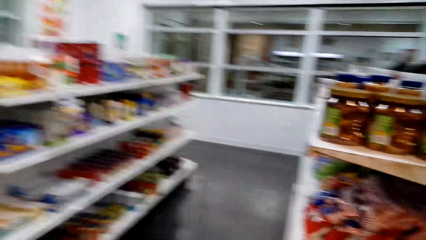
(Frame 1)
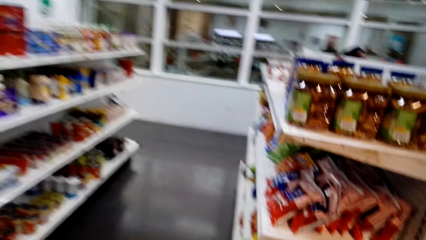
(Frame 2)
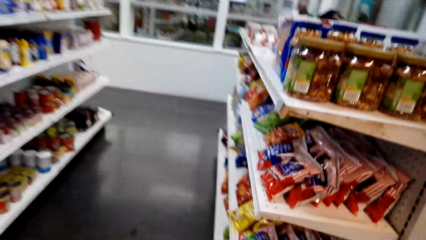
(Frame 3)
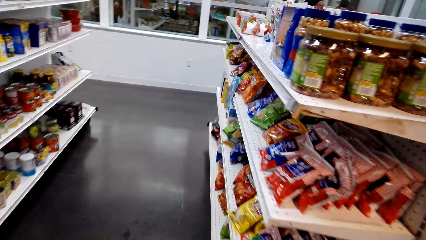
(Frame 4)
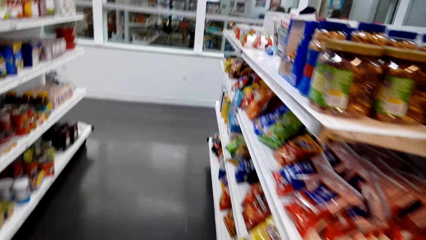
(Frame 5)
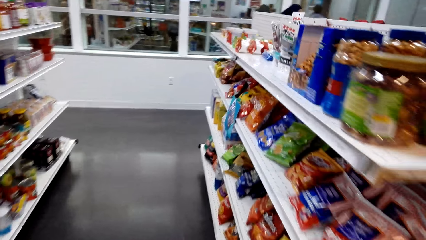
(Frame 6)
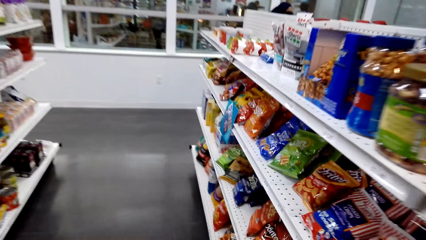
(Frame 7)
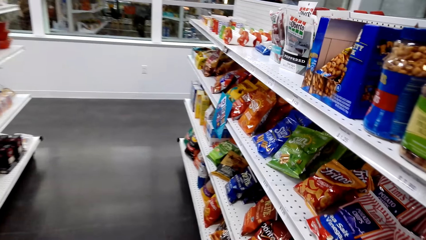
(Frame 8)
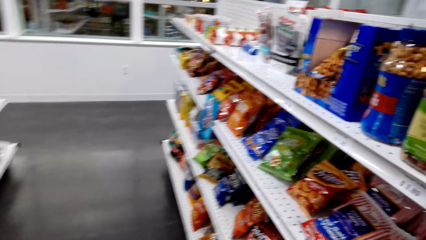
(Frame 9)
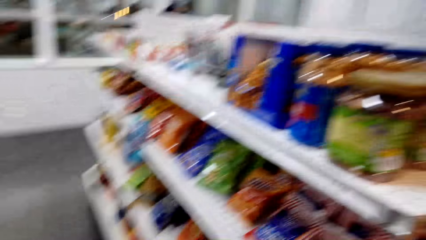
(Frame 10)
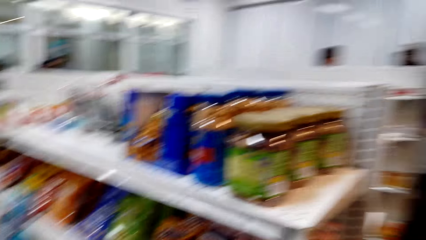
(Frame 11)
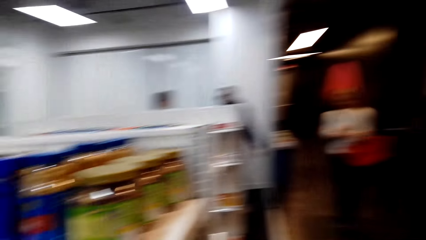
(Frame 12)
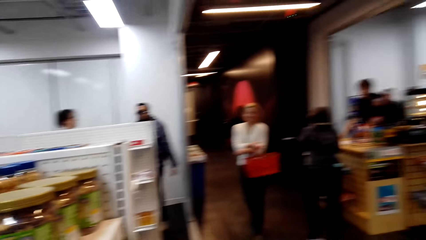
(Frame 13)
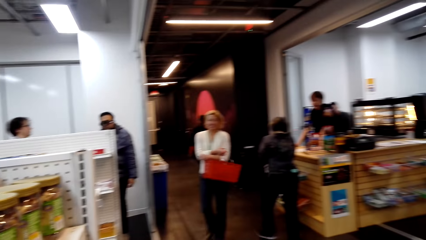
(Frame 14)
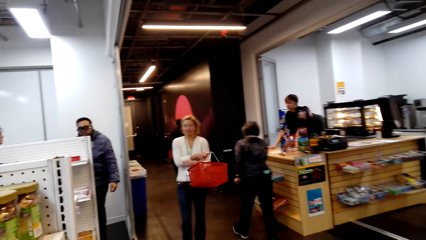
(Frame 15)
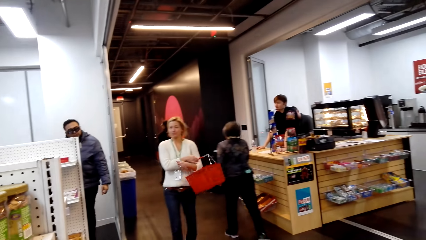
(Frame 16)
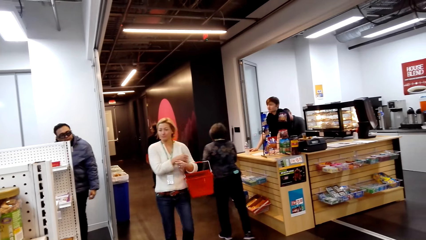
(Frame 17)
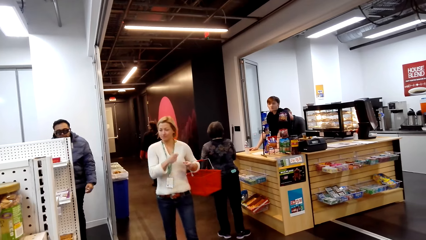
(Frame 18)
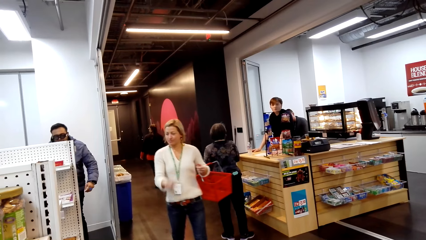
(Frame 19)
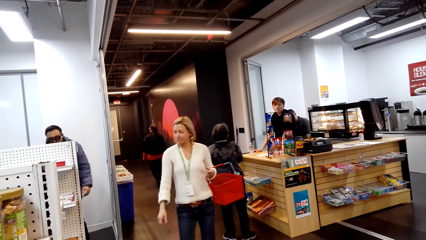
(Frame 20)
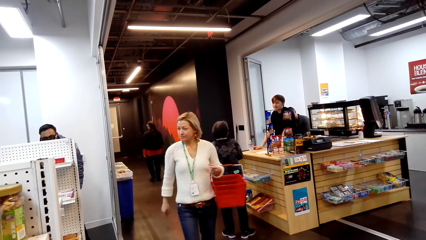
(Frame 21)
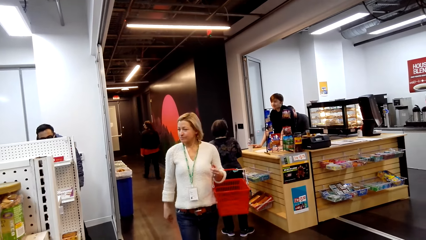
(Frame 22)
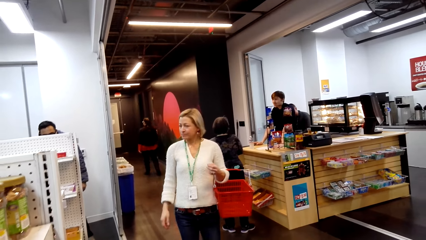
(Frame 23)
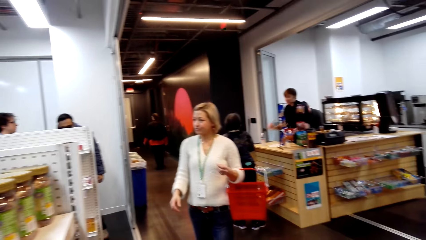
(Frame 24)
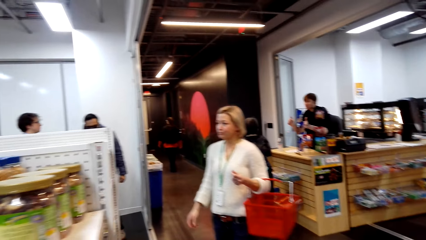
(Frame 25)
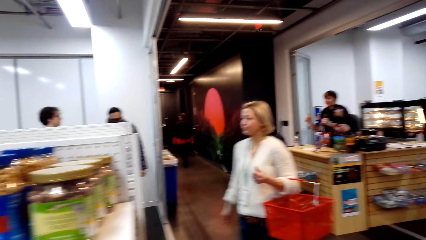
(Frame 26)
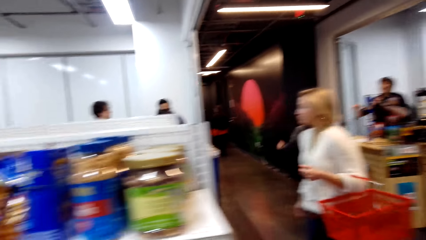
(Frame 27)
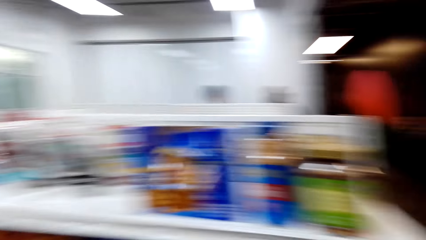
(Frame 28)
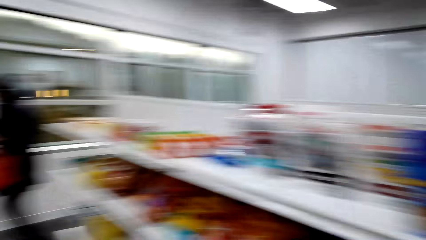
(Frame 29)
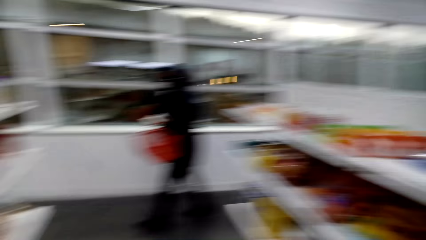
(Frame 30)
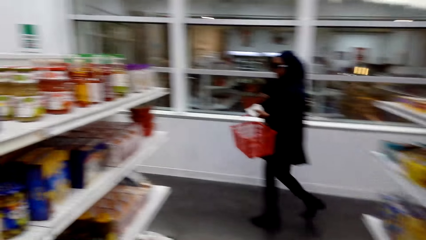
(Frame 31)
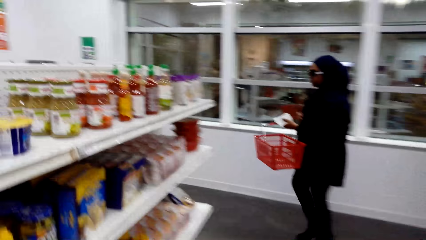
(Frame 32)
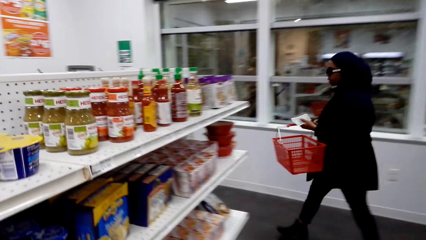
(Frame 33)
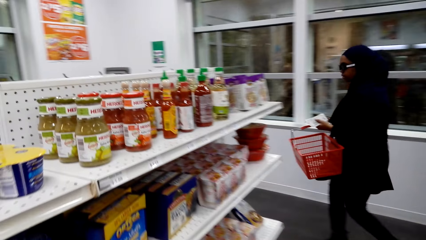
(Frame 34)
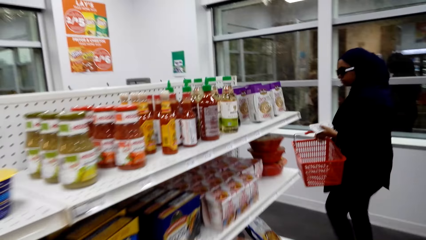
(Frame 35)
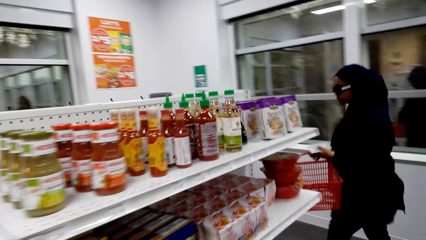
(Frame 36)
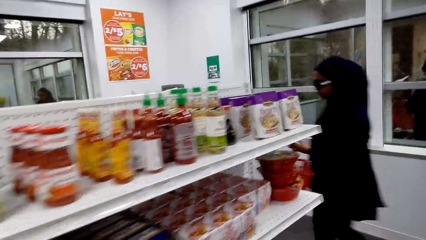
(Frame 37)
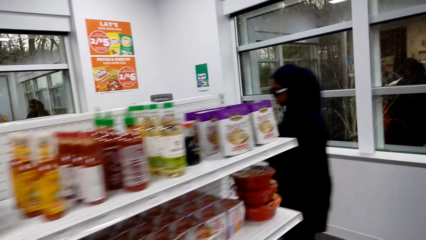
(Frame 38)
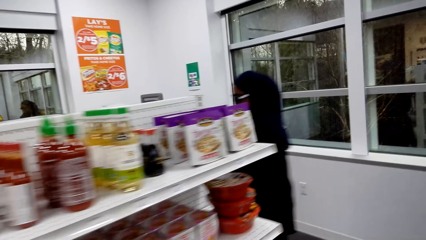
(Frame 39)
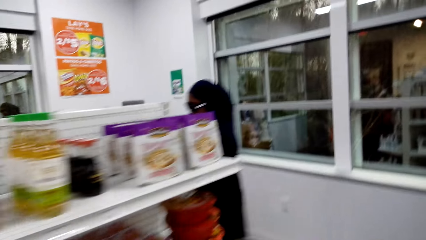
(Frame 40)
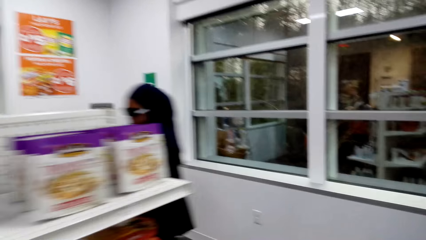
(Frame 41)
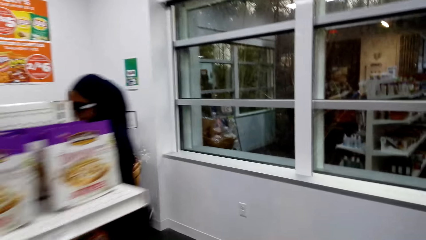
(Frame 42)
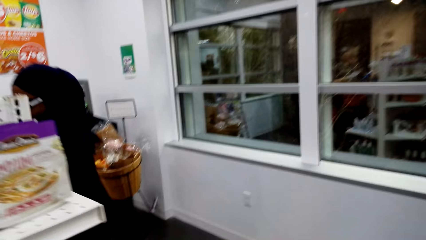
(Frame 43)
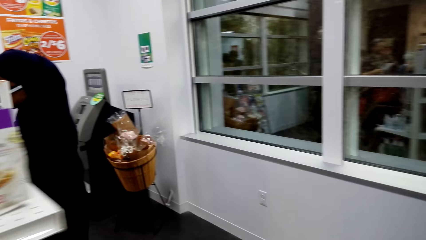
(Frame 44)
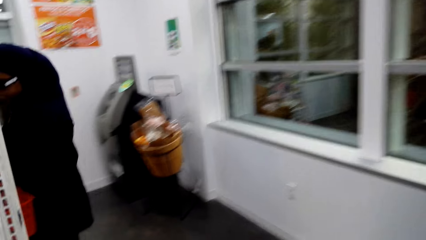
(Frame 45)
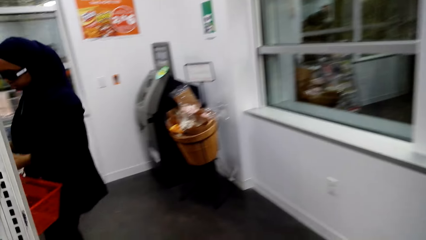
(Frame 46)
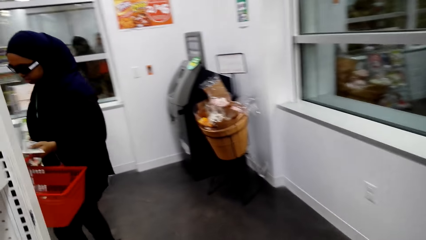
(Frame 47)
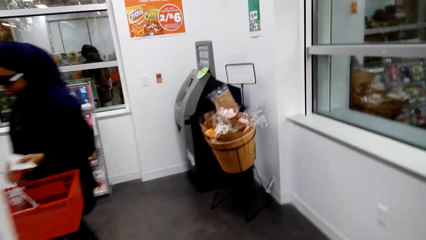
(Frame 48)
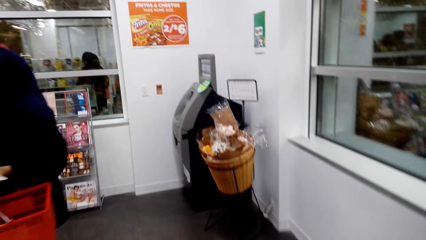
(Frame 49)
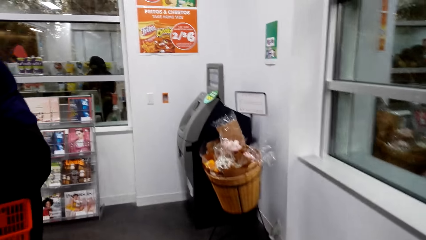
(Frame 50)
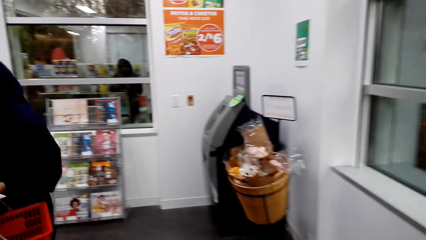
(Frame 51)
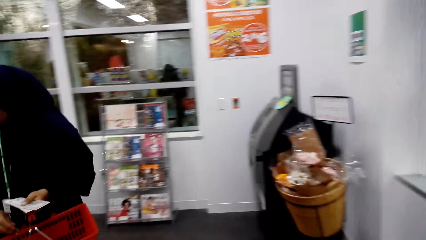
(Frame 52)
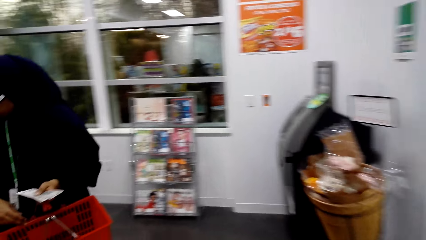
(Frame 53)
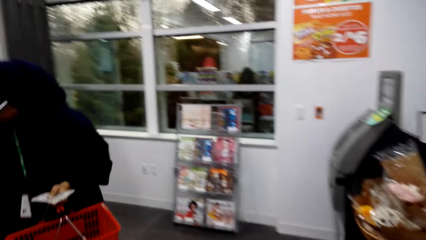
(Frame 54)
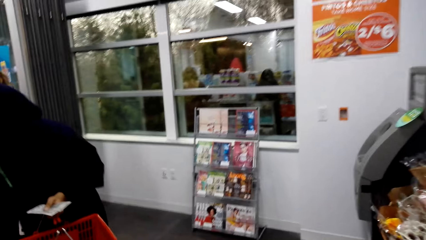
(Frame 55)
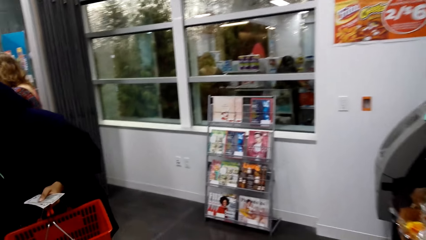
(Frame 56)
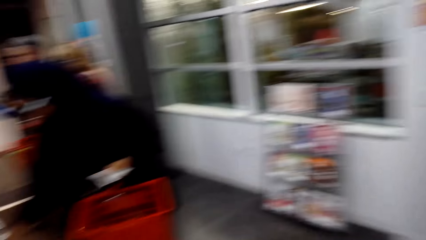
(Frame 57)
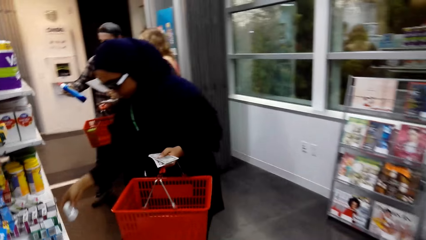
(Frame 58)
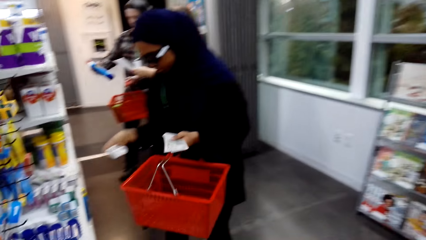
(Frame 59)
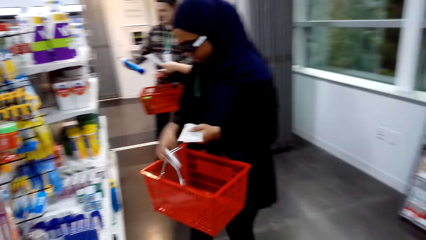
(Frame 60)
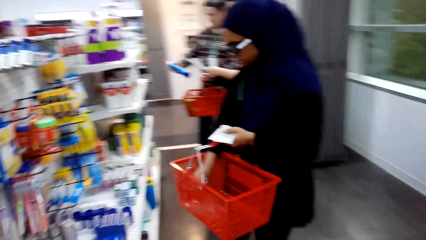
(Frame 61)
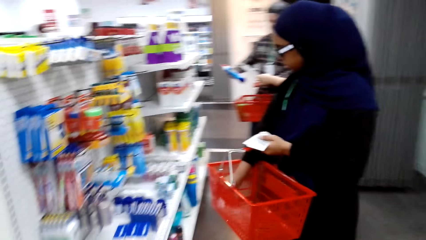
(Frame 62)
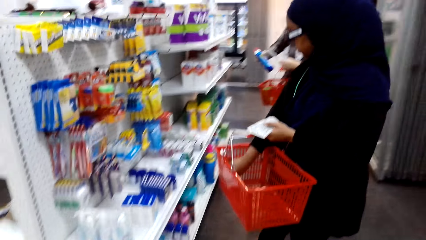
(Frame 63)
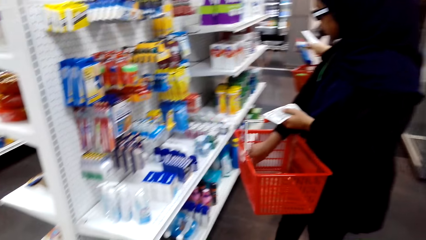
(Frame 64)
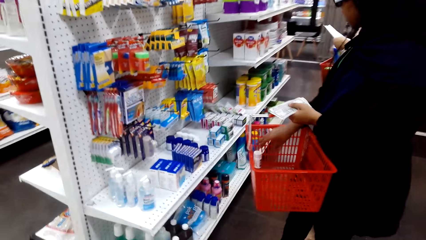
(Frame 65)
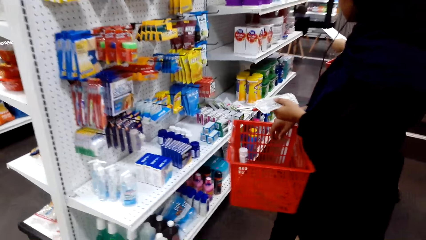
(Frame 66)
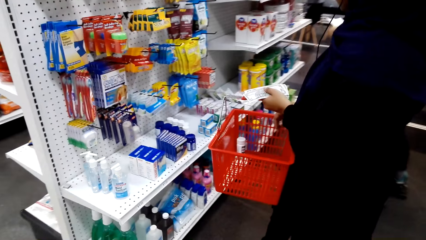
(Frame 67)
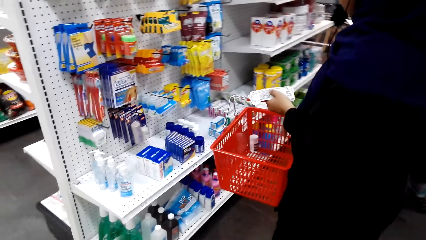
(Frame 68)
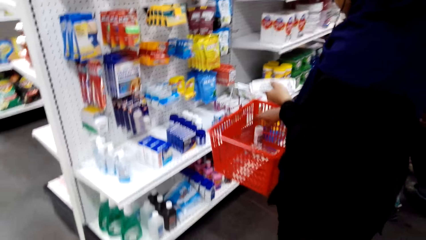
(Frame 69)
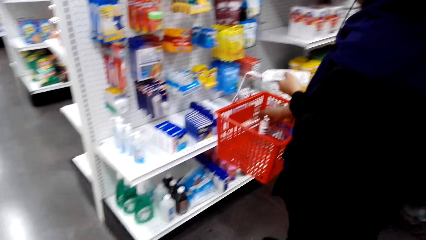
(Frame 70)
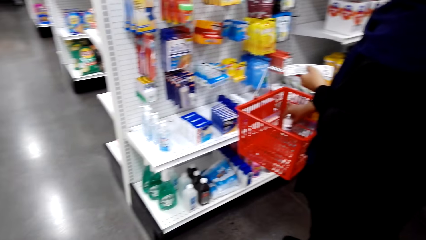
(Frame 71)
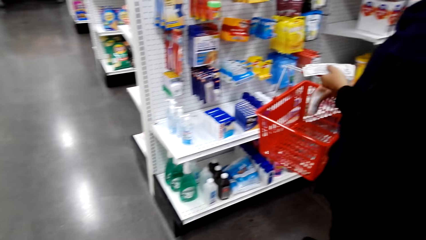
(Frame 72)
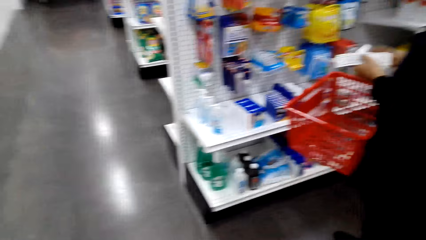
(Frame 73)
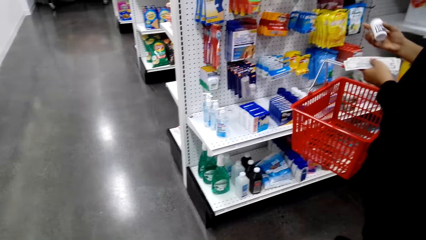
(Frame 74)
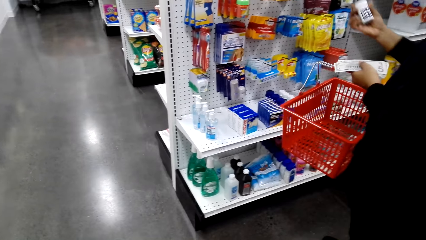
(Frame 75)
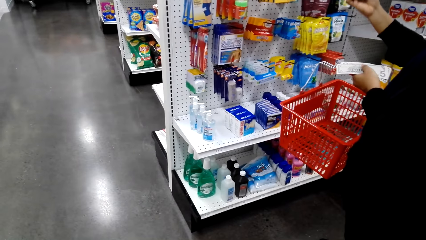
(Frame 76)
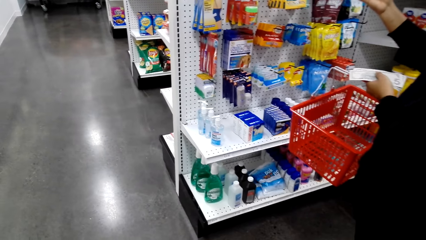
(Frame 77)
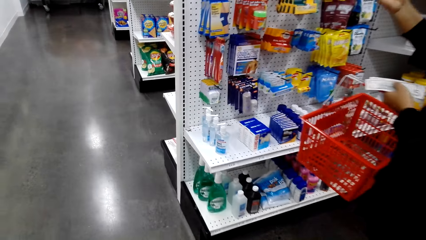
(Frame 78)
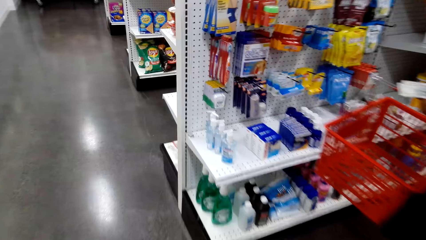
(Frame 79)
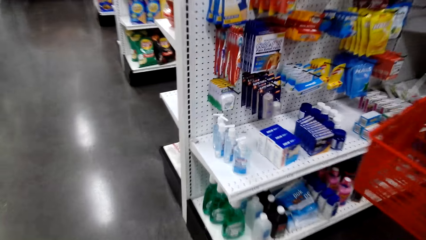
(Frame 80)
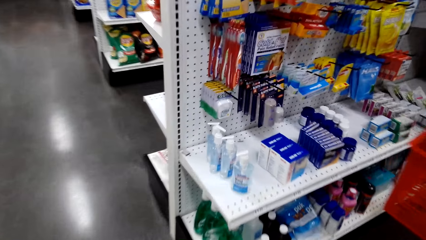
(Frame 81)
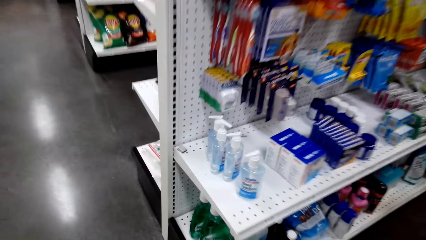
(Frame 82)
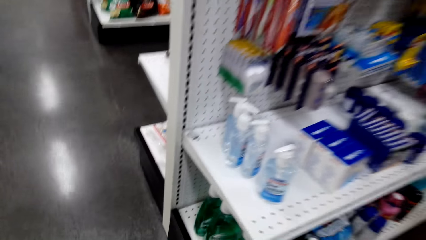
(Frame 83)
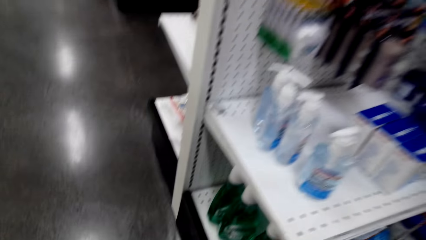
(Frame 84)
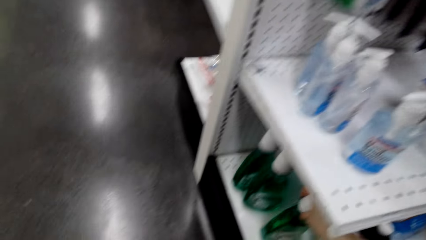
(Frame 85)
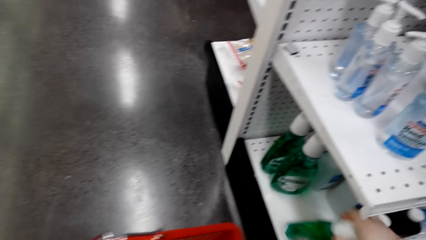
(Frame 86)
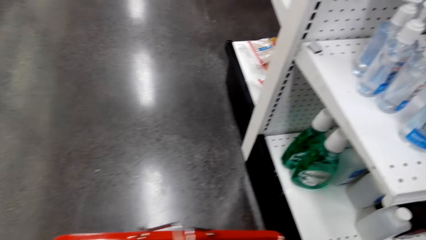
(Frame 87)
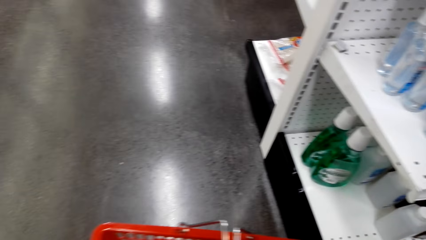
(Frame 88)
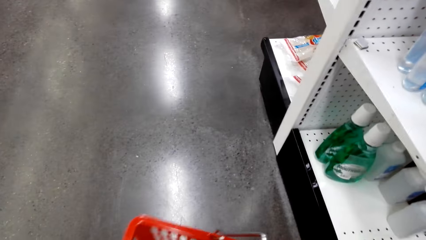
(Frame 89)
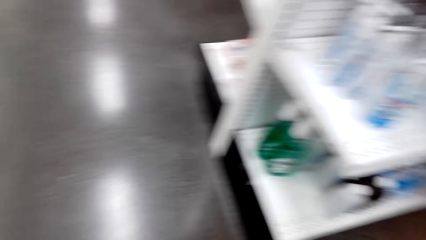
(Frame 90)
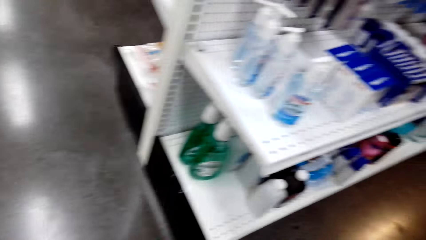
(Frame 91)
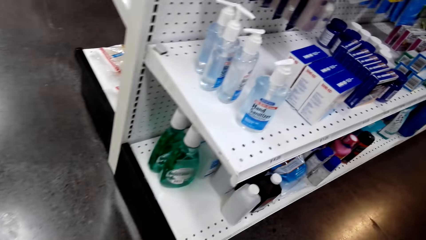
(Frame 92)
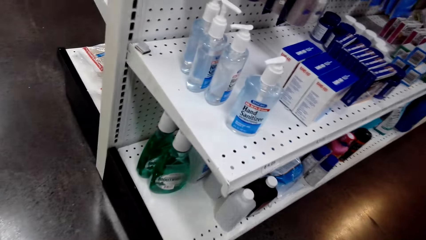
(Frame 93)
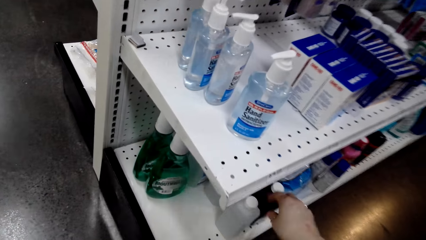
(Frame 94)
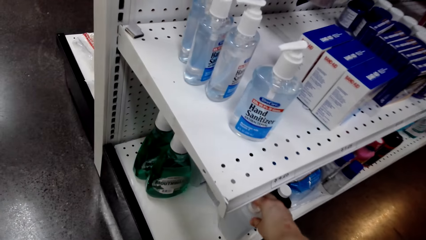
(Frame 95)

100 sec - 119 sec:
The camera wearer looks around. They walk on the floor. A woman picks items from the shelves. The camera wearer stares at something on the counter. They put something on the cart from the shelf. They pick items from the shelves.
